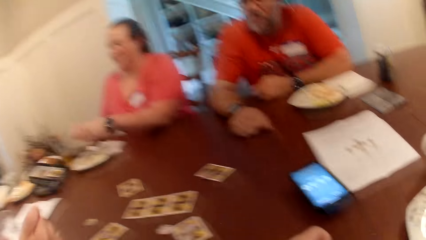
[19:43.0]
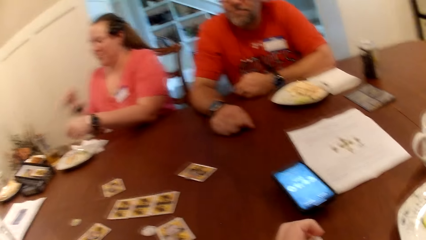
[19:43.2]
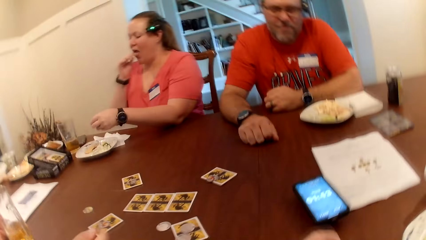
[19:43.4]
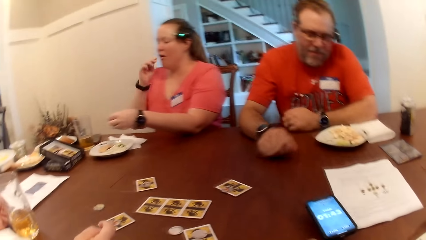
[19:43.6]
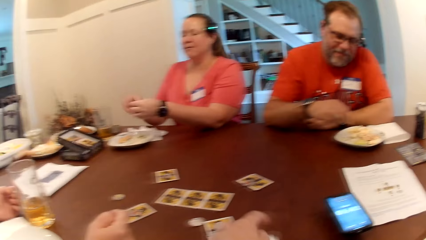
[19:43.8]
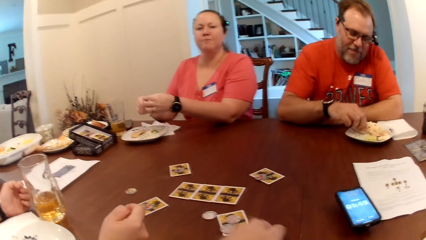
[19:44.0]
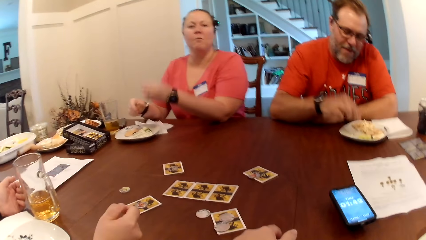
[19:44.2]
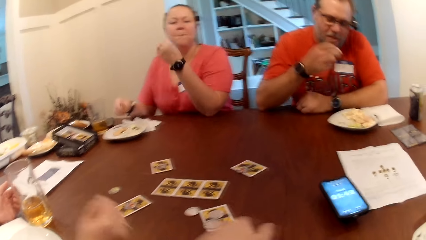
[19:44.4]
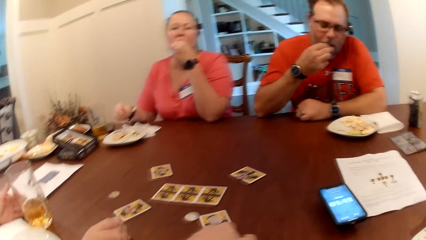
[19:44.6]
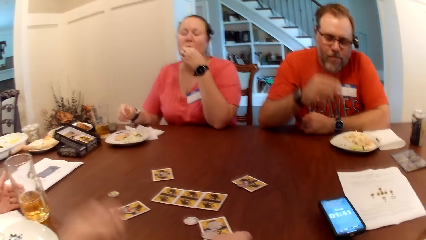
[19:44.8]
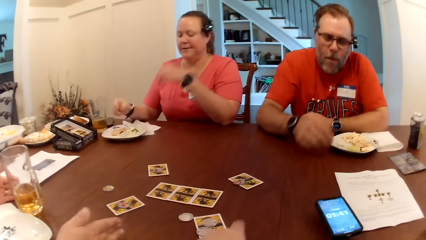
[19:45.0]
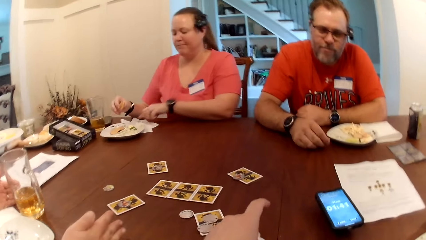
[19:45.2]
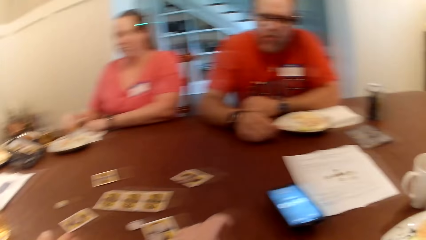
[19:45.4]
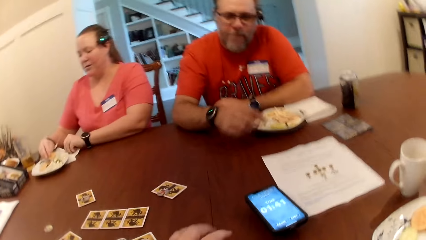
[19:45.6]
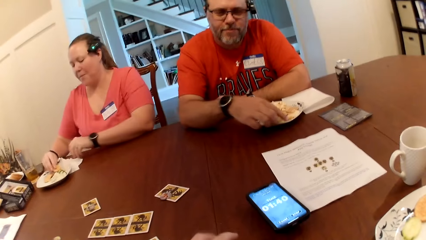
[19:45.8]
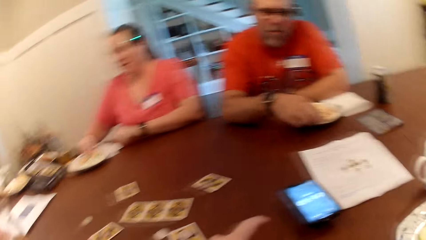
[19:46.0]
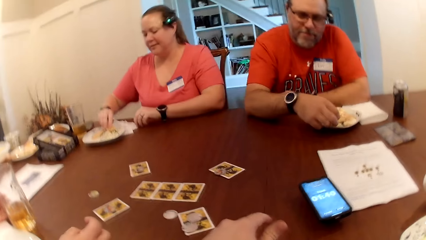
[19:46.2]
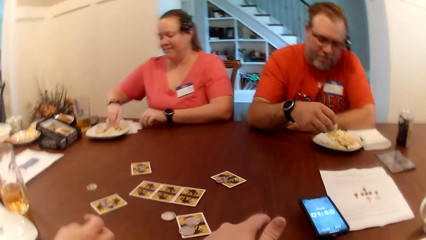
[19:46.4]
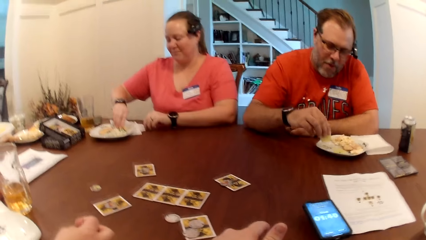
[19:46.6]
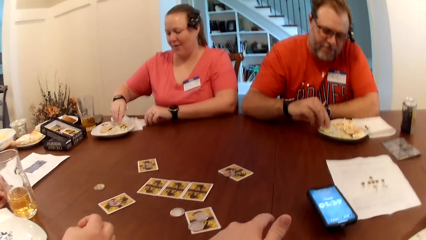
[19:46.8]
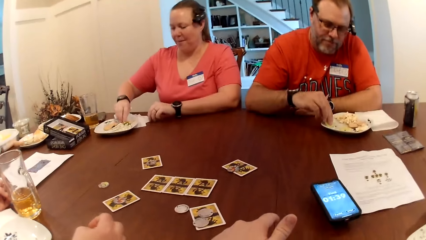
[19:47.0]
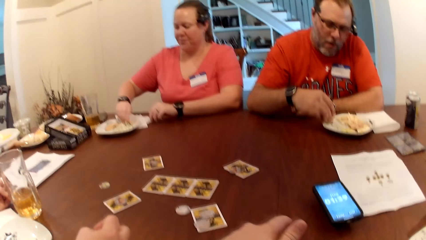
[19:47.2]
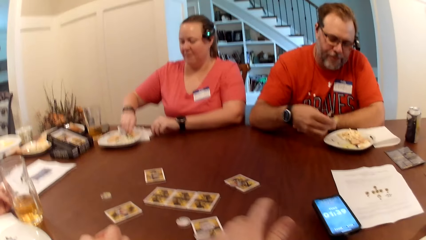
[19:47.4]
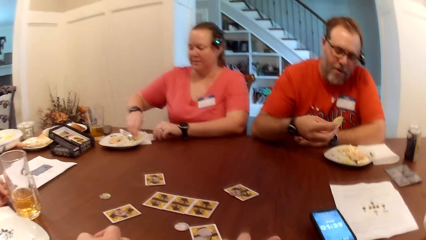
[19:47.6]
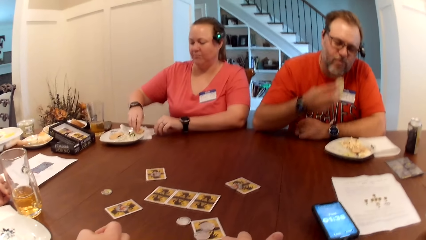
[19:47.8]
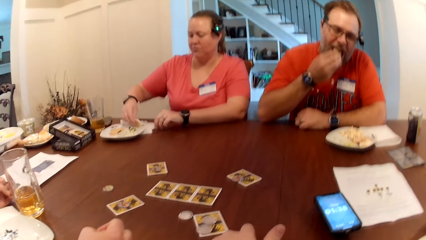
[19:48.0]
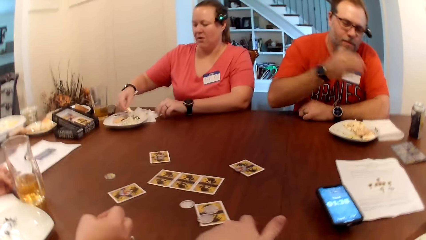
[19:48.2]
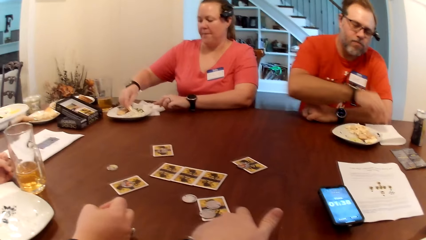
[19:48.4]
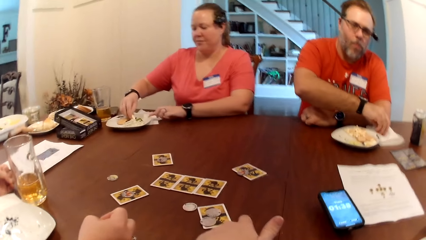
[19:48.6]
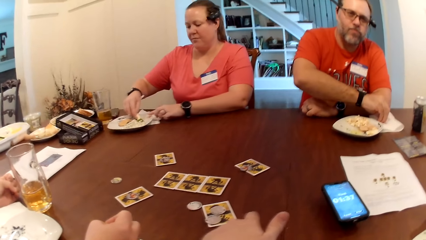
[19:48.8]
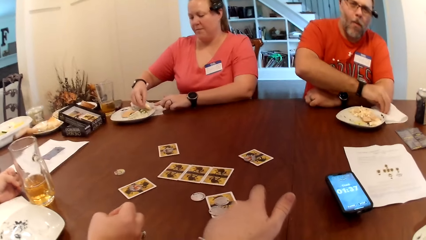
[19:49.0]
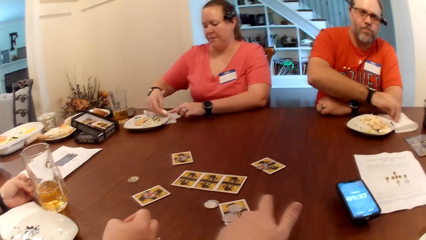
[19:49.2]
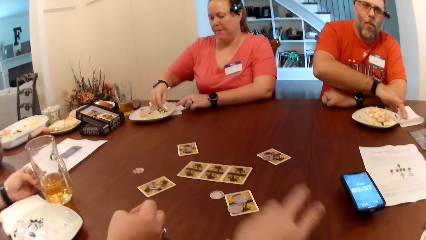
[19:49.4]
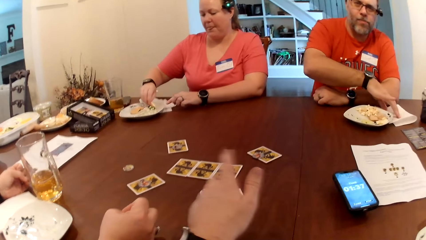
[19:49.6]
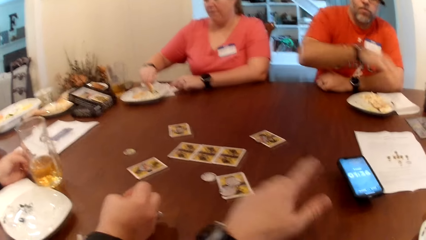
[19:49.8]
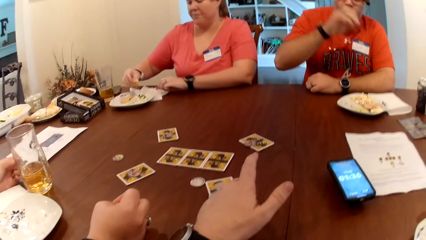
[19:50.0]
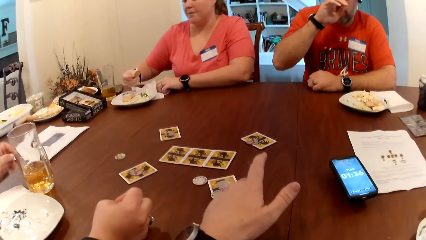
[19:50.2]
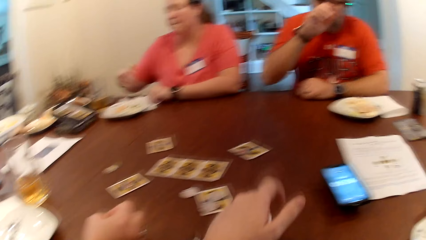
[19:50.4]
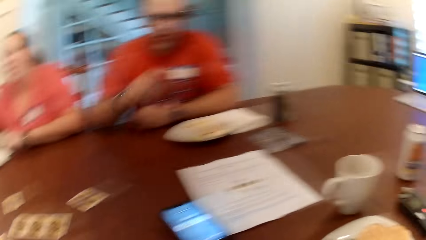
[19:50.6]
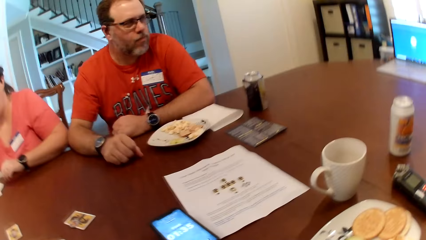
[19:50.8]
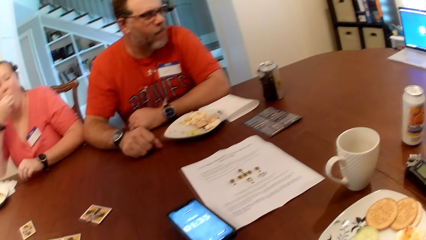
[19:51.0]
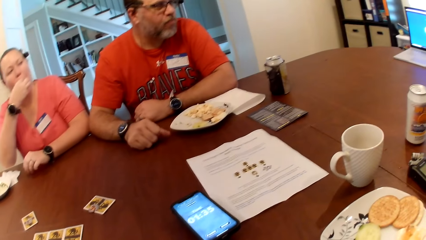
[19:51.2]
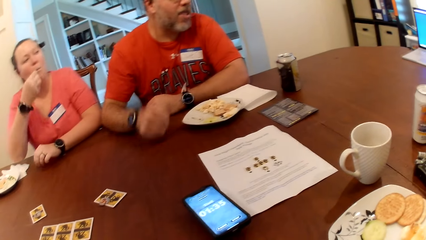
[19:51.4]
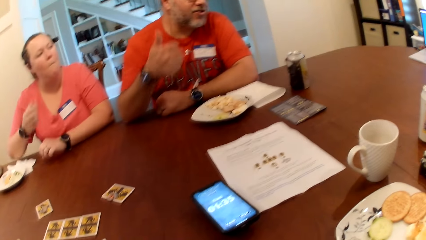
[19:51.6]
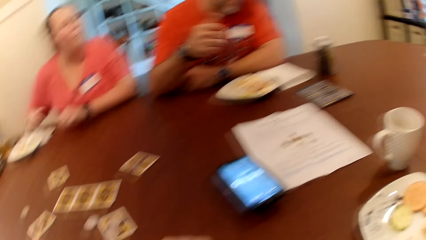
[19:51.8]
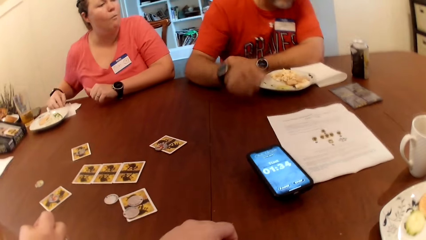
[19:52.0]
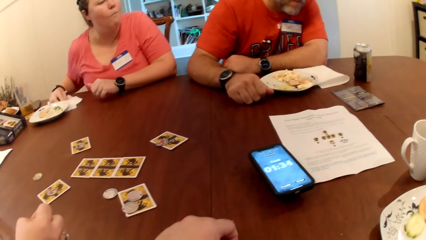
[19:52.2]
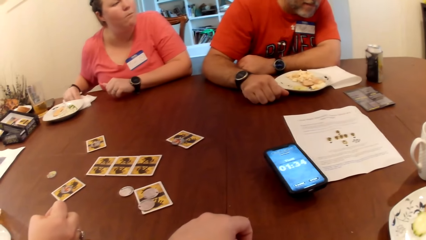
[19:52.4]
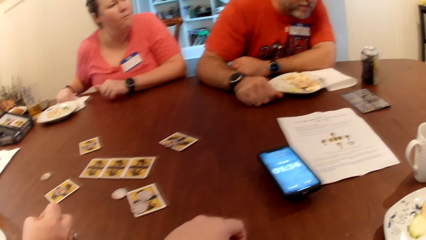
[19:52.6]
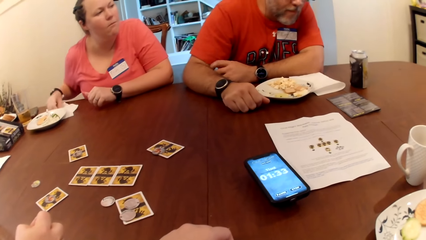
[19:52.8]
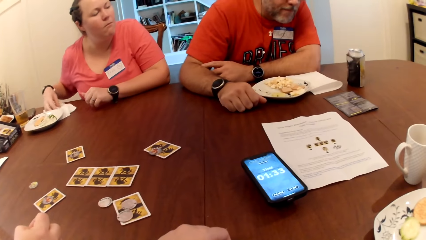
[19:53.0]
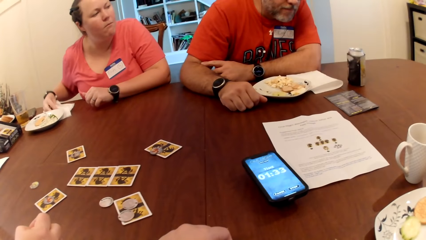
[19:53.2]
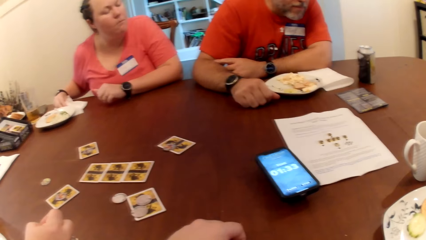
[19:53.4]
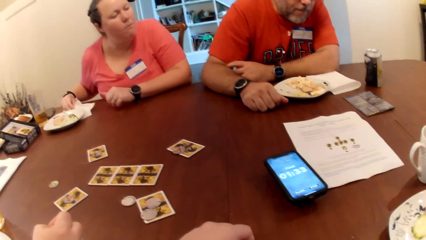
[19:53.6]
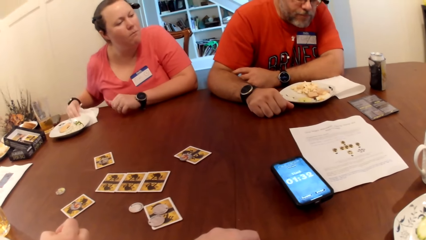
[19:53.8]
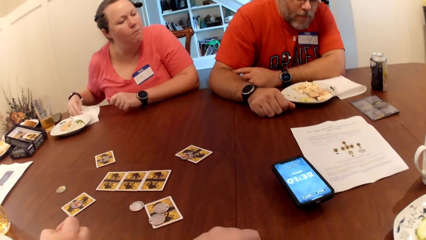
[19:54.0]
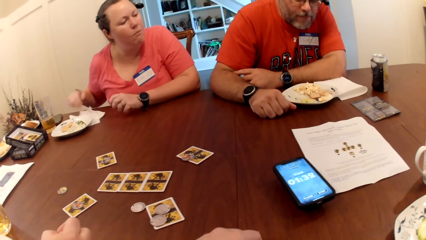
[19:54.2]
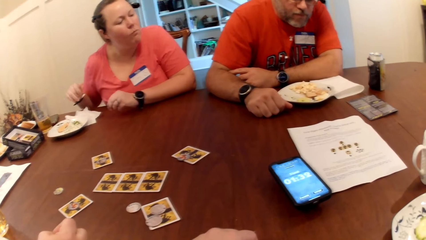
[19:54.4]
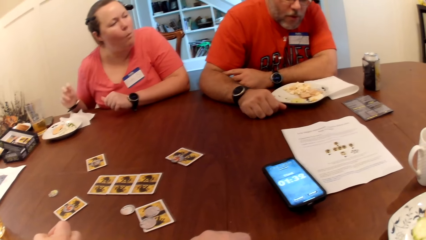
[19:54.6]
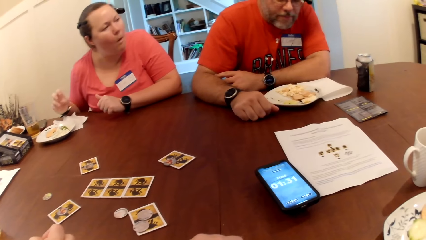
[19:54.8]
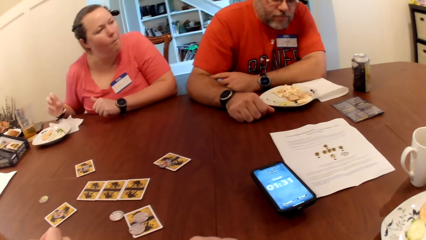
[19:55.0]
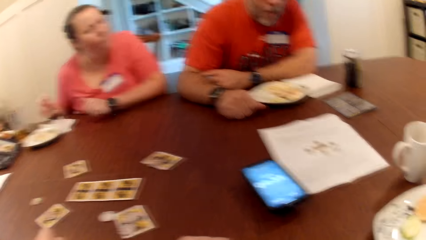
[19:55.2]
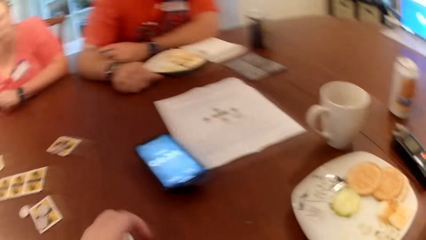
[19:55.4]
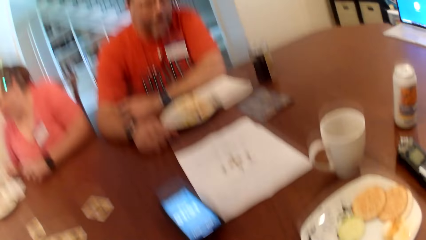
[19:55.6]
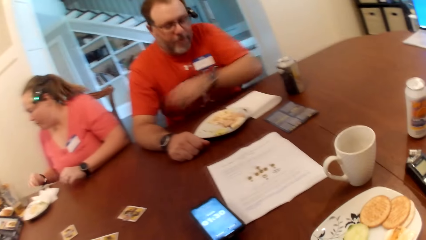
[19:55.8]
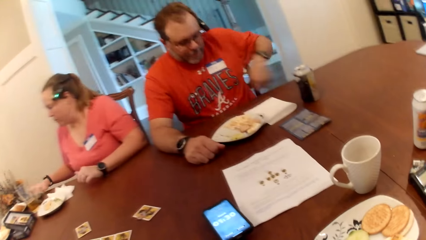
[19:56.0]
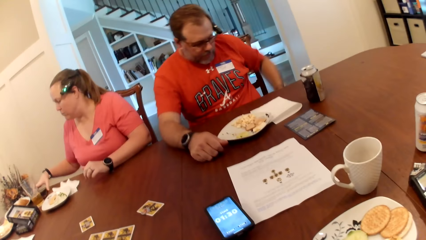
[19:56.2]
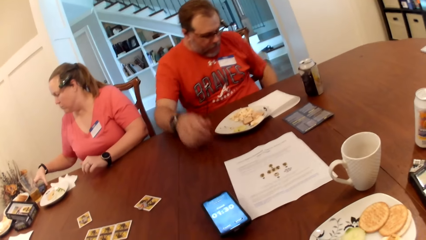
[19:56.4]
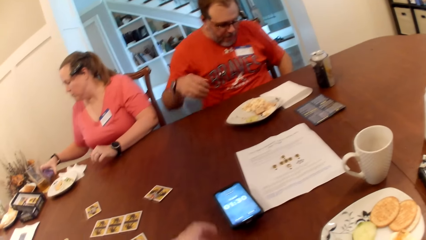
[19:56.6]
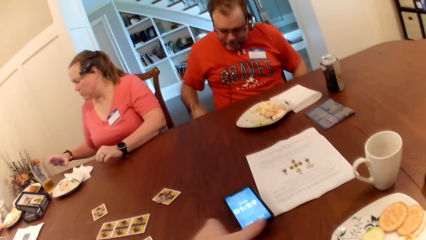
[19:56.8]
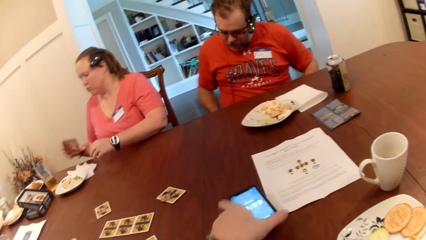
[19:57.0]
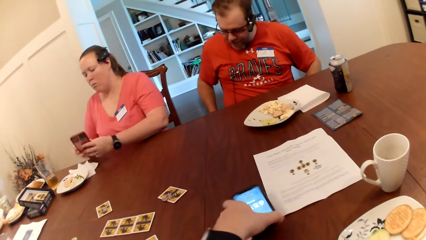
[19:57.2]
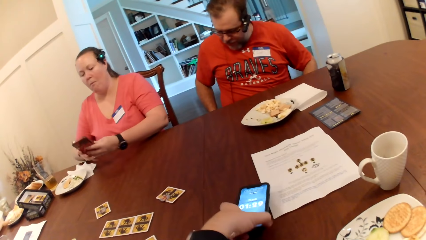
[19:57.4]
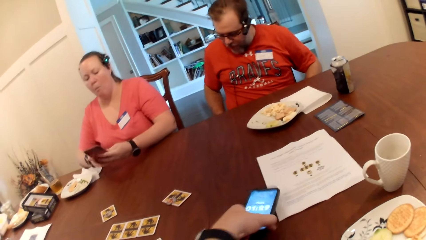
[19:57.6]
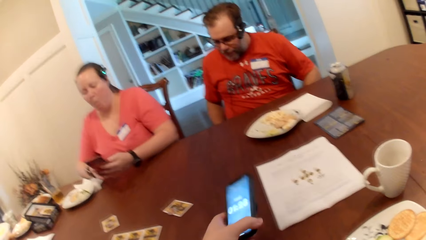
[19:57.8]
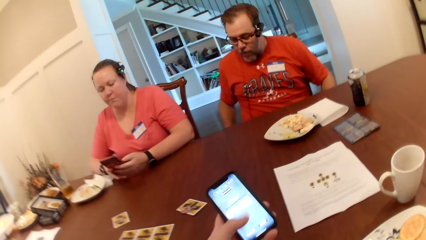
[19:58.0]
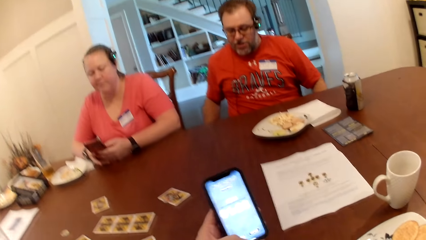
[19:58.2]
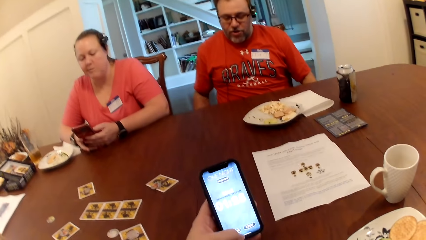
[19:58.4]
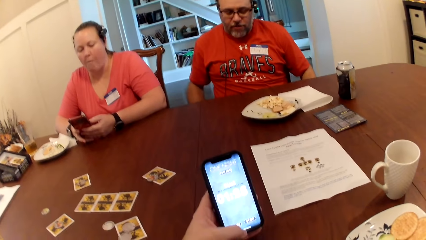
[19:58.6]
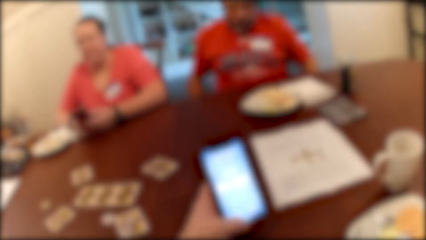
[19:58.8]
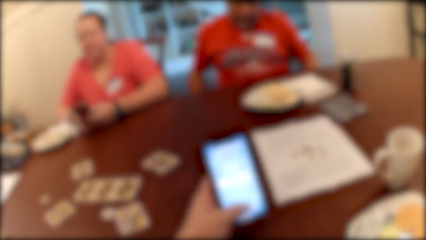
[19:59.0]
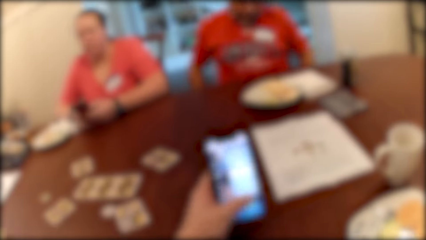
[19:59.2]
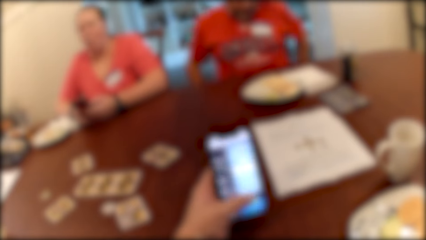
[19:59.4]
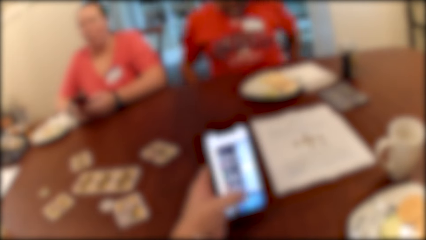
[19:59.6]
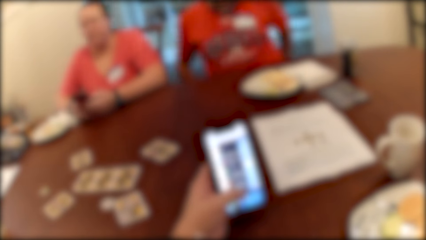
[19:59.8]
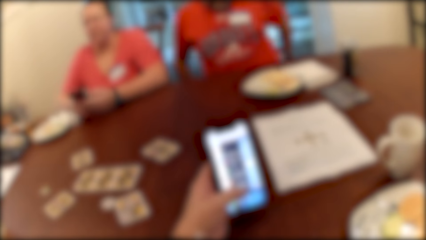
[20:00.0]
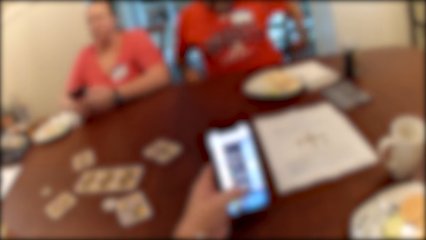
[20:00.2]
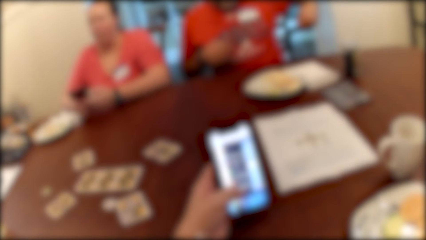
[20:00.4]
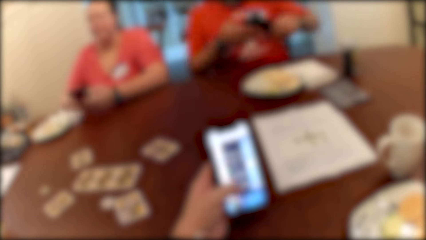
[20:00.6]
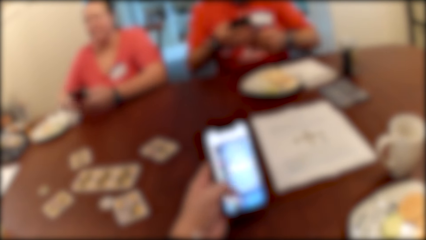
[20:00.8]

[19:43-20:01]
A man picks food from the plate on the table with his right hand into his mouth. A virtual assistant converses with the man, a woman, another woman and the camera wearer. The first woman picks up a phone on the table with her right hand. The camera wearer picks up a phone on the table with his left hand. He touches the phone. He presses the phone in his left hand.
